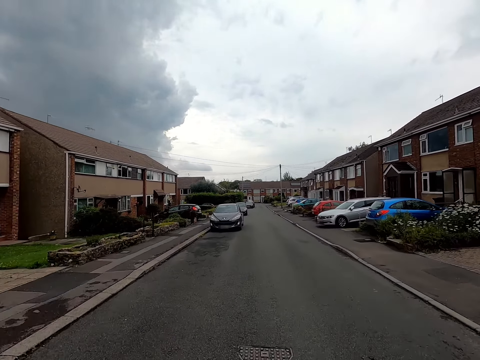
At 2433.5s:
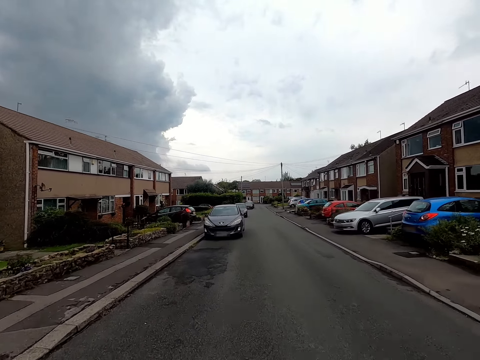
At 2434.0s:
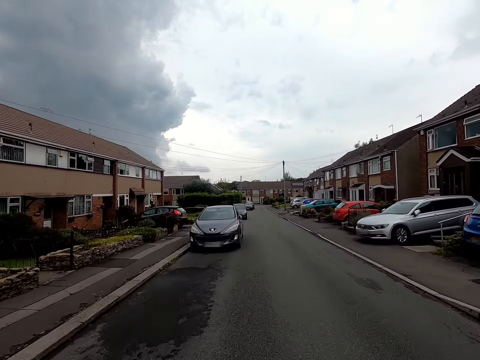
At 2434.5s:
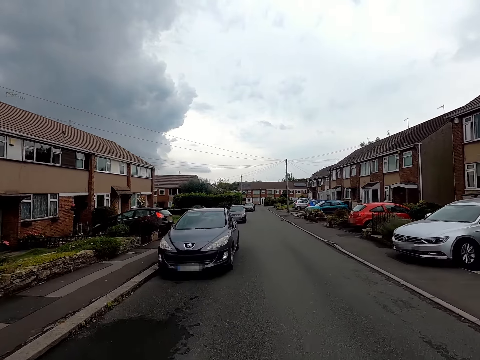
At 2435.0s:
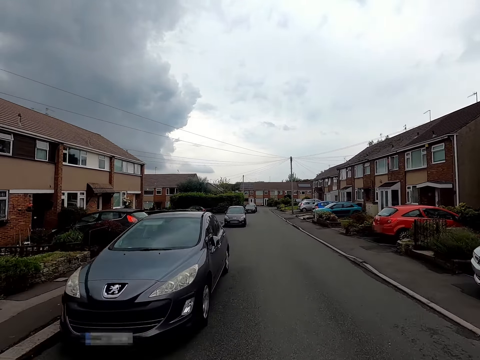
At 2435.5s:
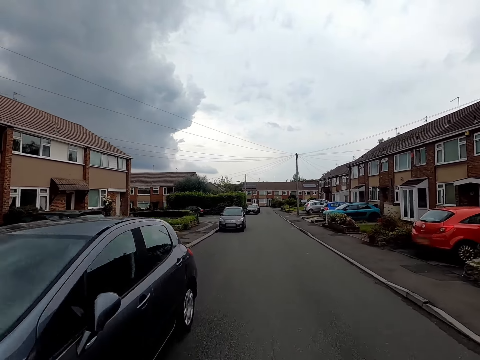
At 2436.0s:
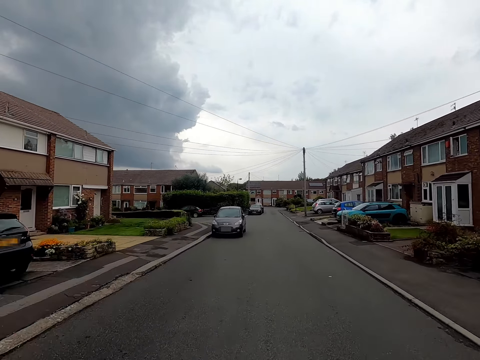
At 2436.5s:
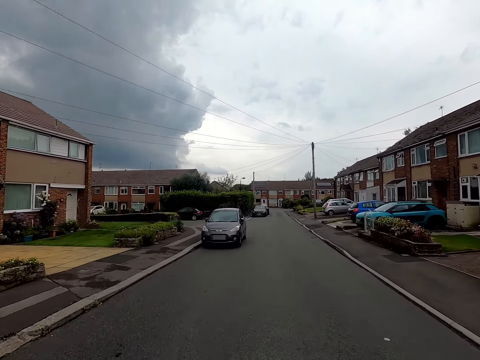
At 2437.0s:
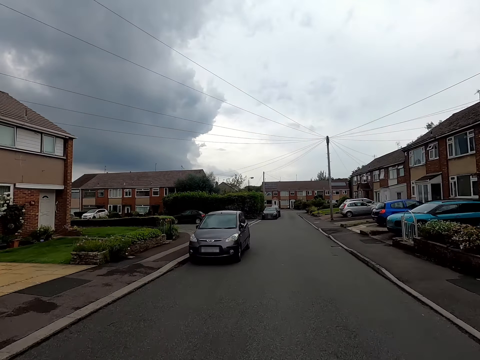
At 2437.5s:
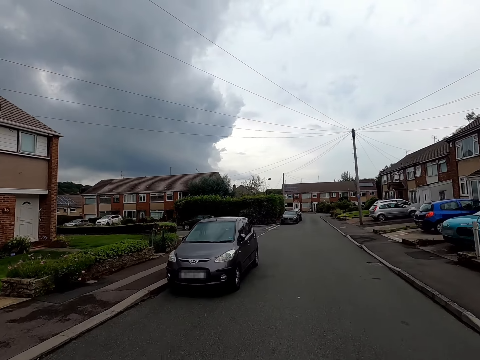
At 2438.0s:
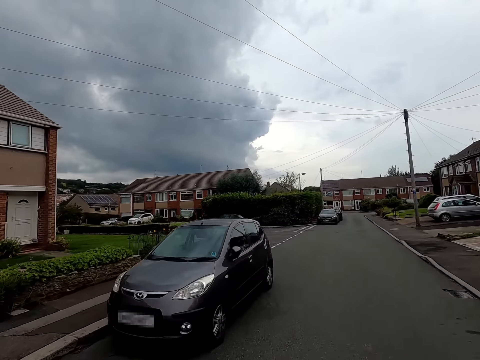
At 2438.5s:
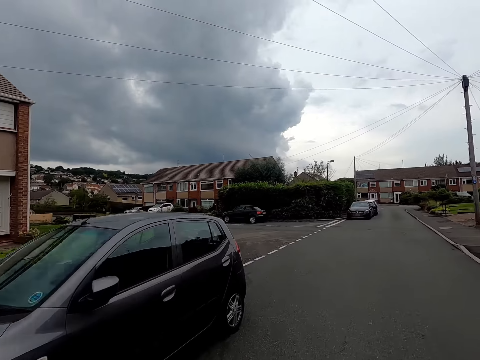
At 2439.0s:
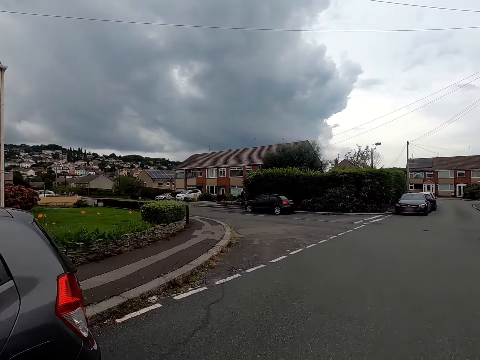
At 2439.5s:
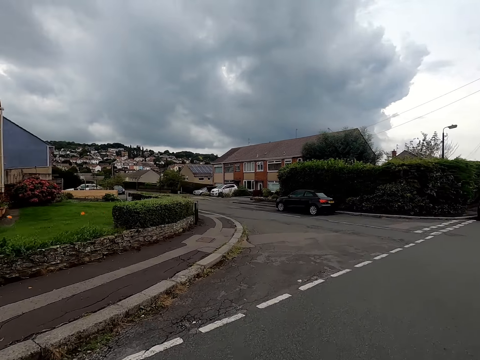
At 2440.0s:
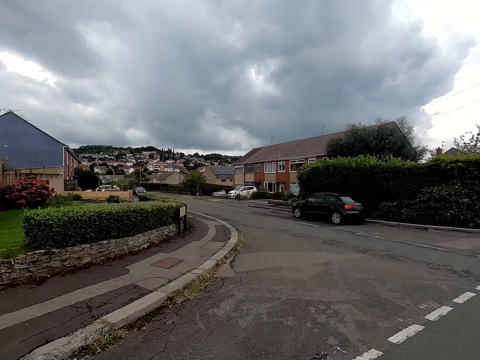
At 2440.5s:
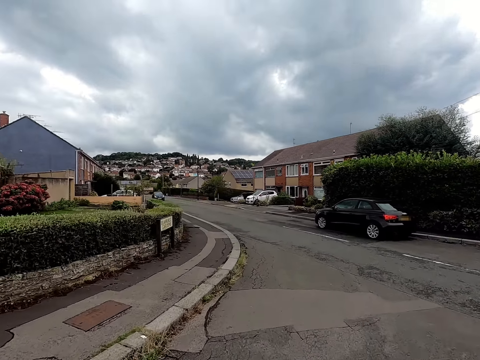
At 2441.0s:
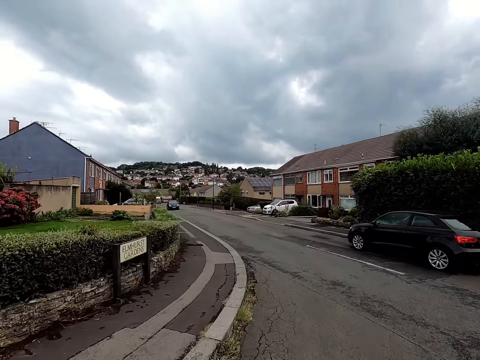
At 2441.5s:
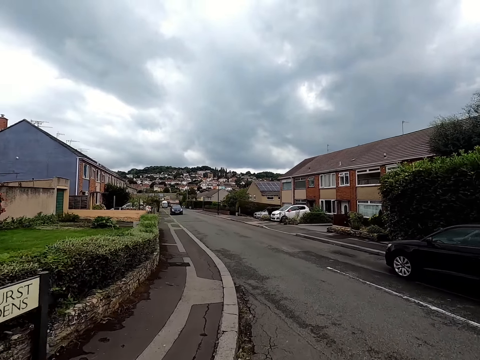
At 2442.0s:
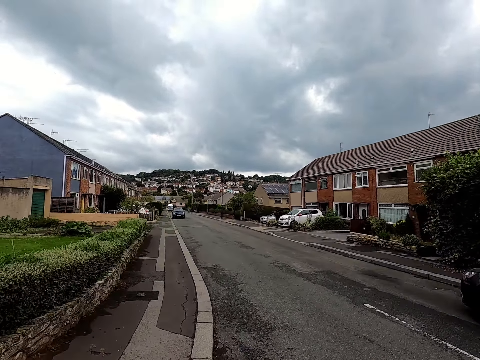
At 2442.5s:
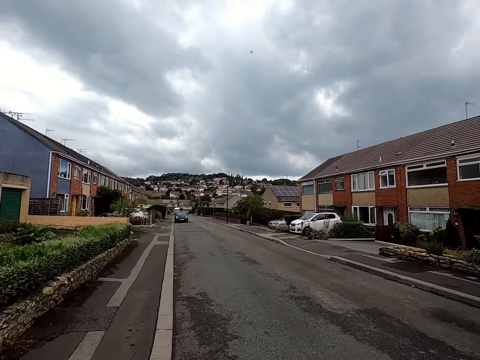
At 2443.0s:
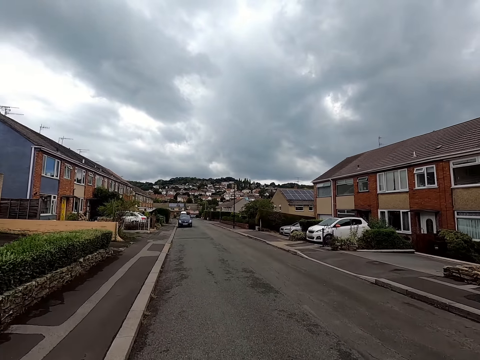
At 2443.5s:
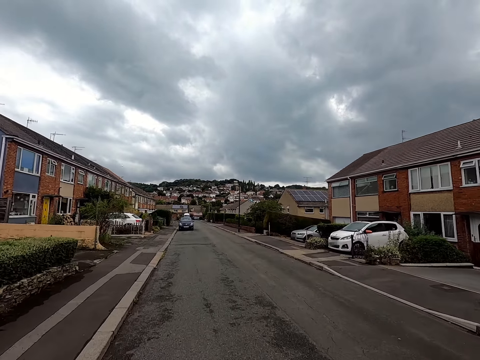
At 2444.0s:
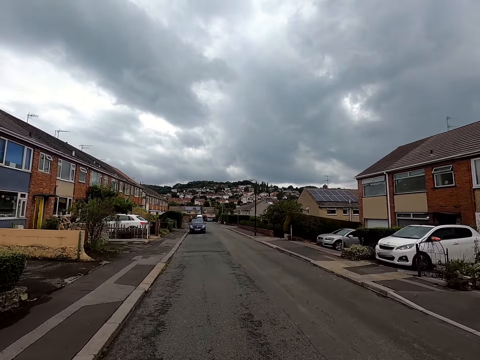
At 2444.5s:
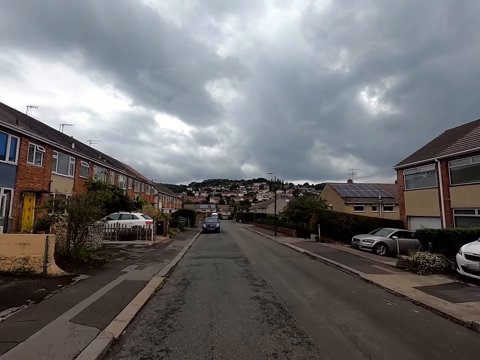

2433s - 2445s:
The camera wearer turns left while riding.

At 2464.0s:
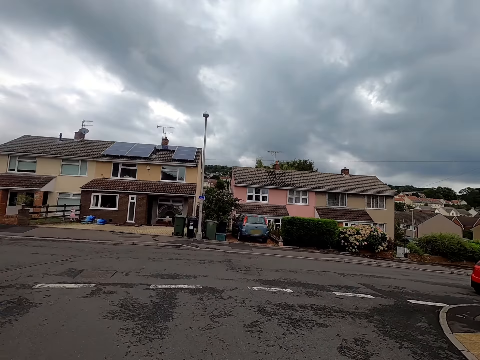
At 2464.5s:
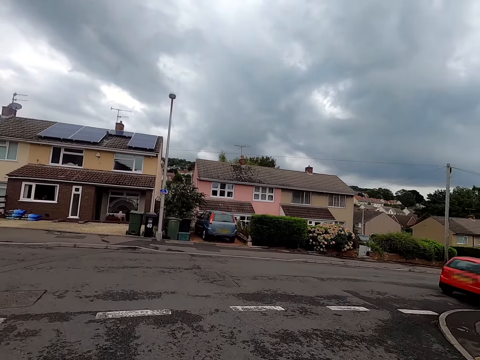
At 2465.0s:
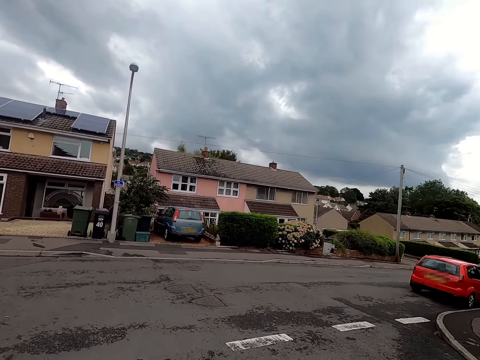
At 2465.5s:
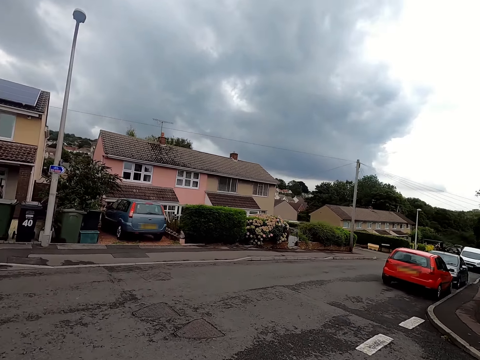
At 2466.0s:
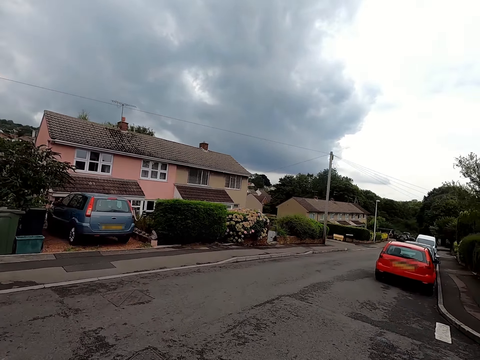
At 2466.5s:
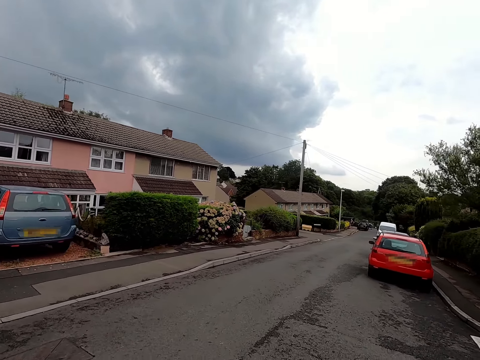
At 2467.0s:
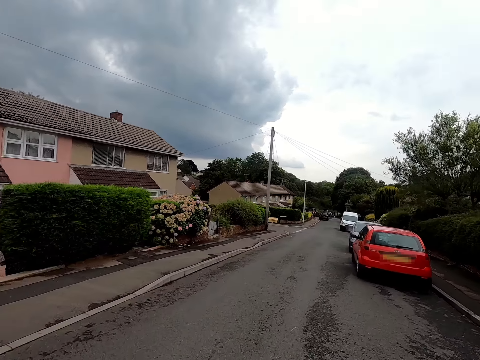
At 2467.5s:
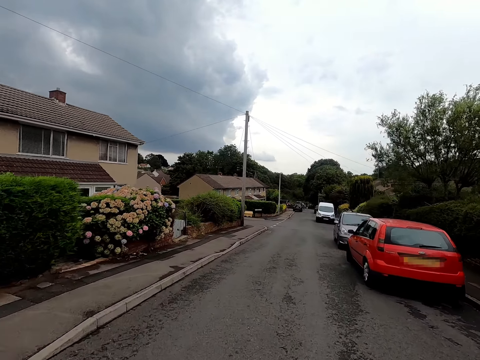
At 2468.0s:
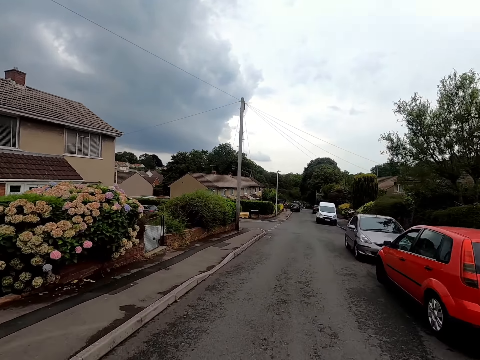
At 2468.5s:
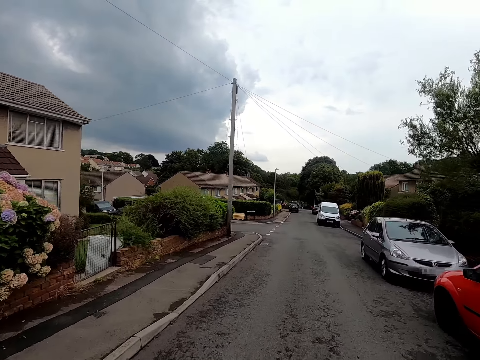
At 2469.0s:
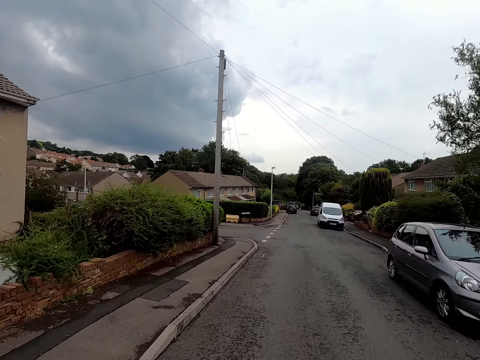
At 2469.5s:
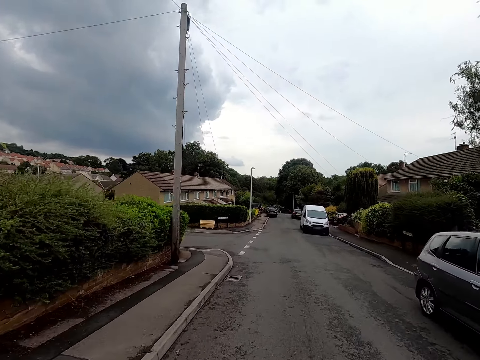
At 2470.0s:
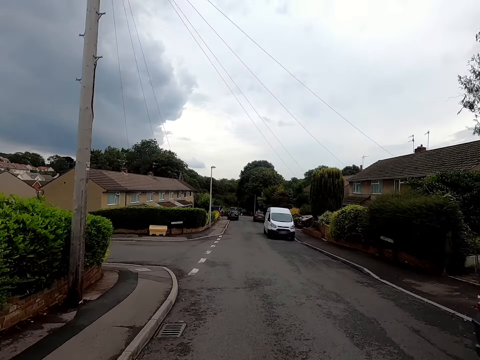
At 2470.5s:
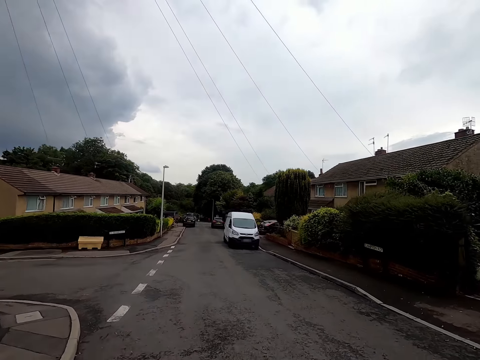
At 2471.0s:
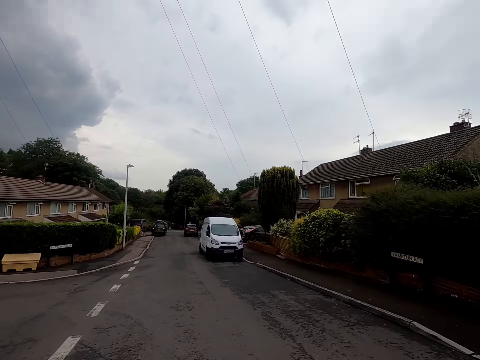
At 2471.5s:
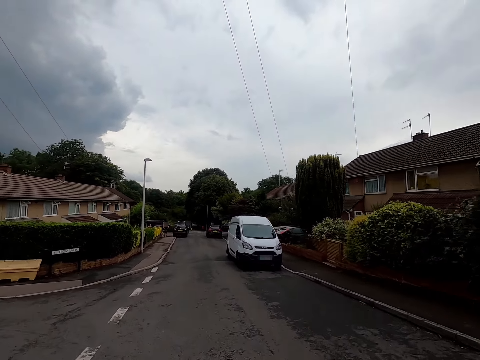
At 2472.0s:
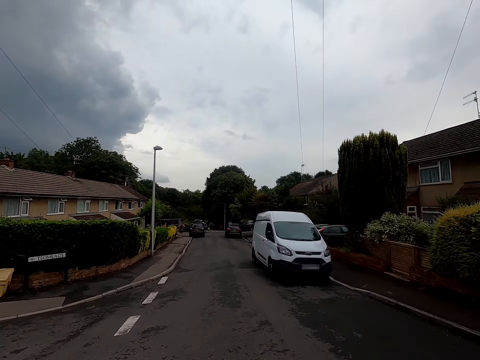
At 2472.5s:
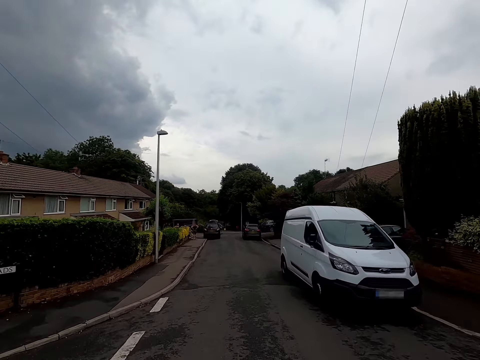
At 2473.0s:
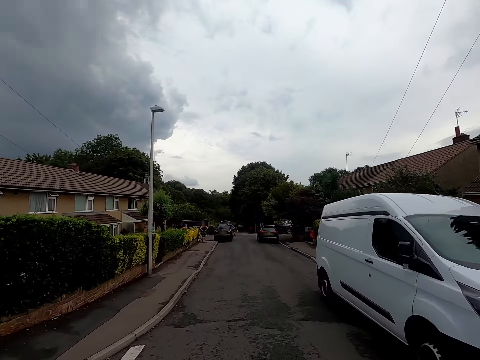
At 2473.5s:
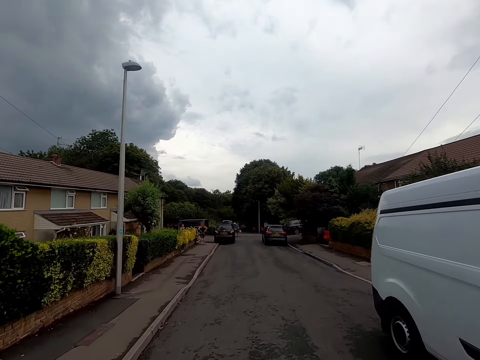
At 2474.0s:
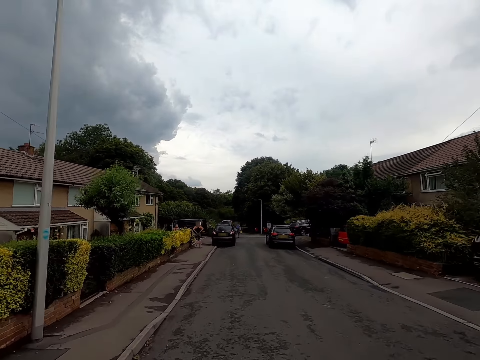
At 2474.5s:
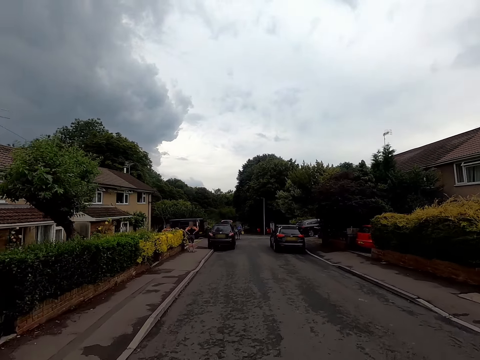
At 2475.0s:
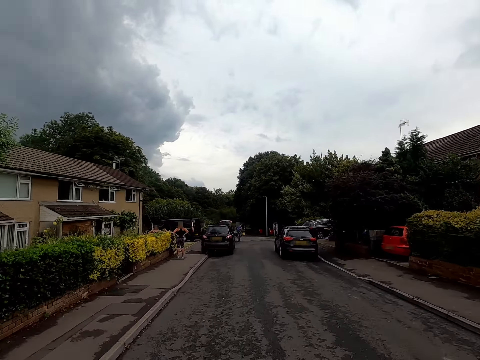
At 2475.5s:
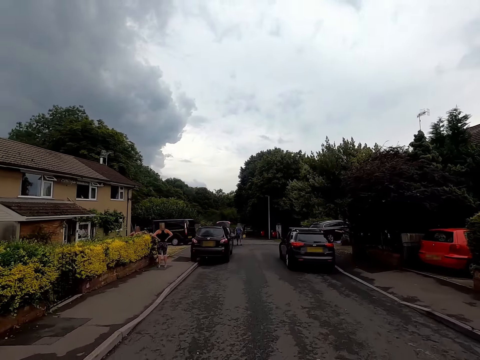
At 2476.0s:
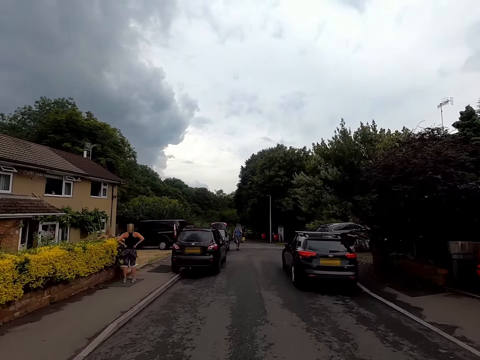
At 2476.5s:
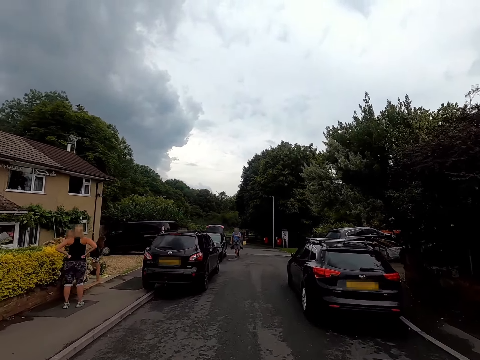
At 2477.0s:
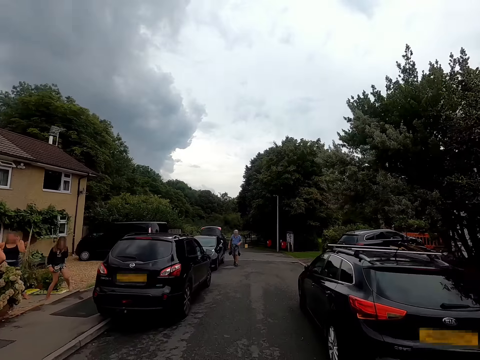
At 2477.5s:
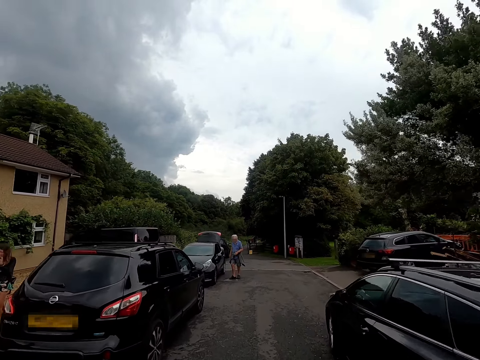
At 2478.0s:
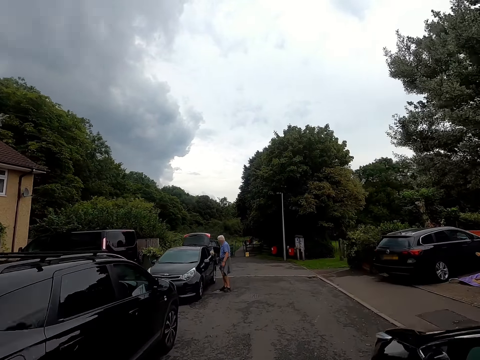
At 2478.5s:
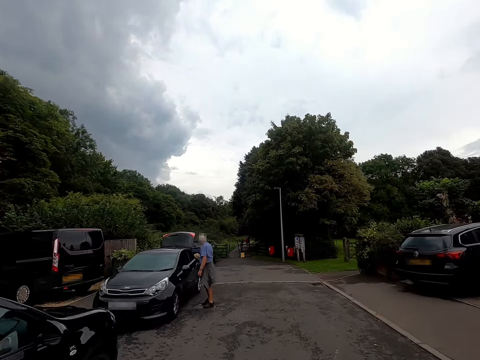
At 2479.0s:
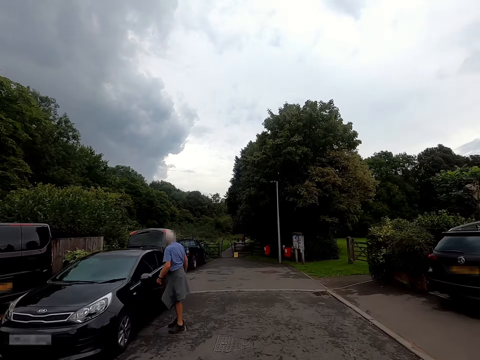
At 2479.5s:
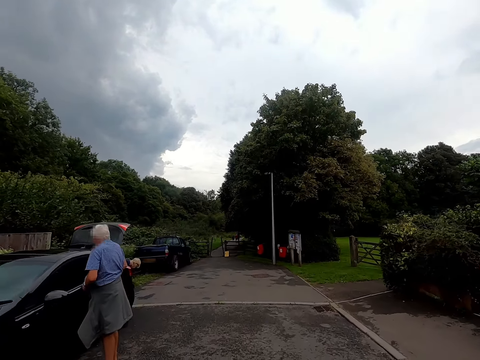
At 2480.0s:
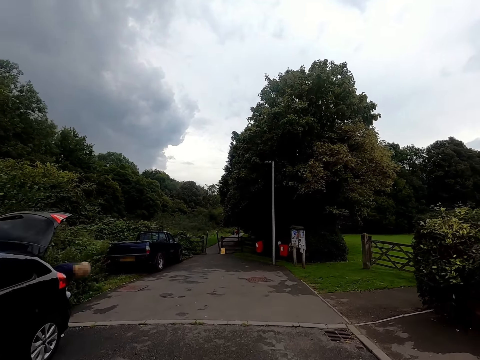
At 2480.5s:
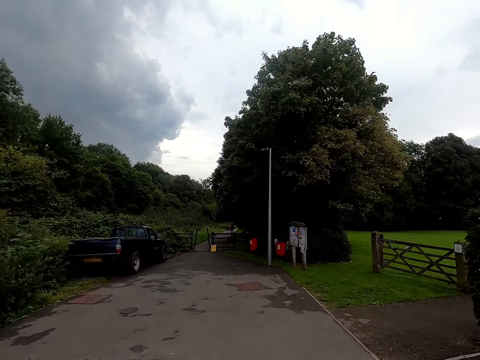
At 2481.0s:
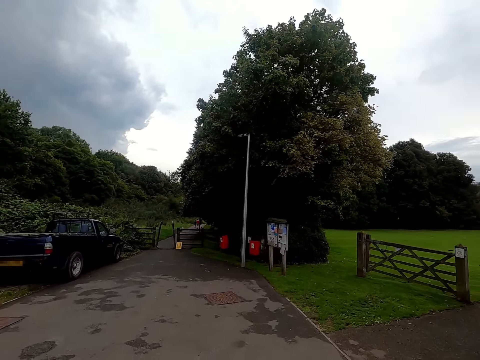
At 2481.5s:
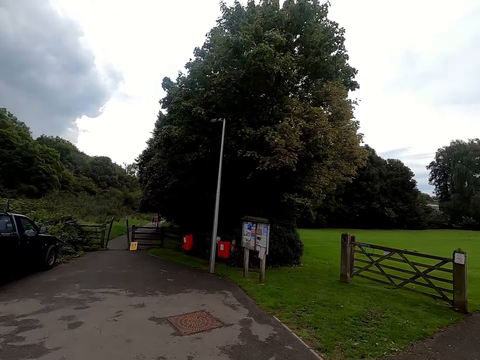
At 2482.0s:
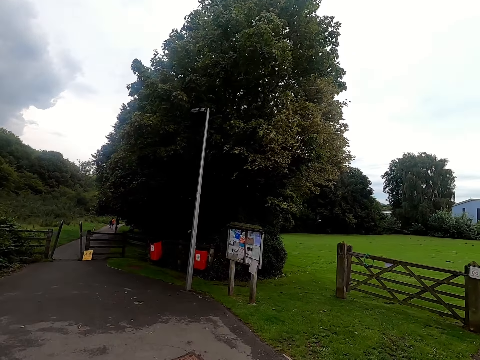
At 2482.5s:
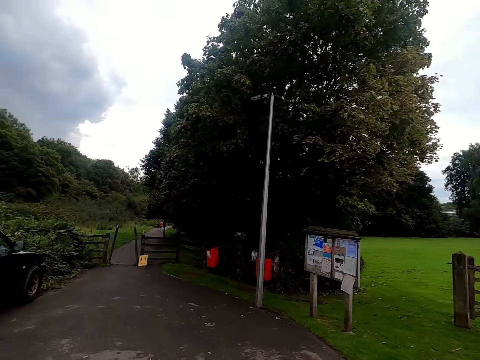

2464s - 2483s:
The camera wearer turns right on the bicycle on the road. They ride on past a man by a car on the bicycle.
